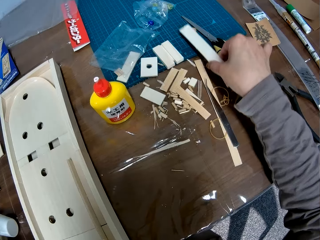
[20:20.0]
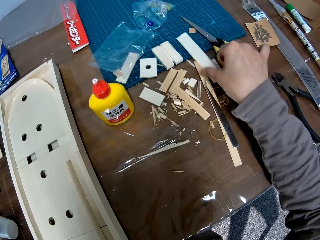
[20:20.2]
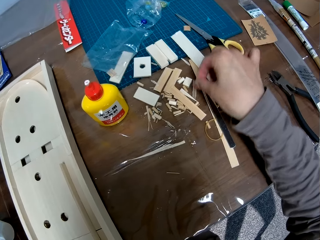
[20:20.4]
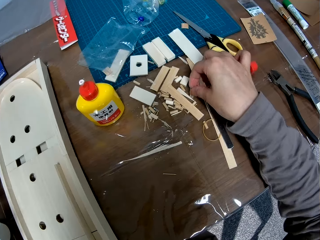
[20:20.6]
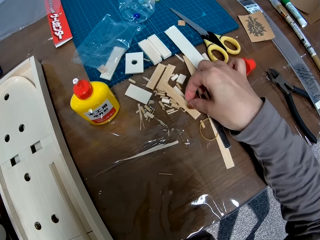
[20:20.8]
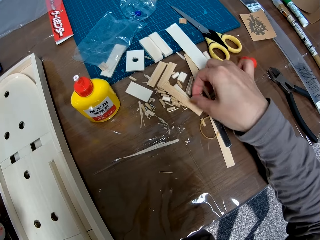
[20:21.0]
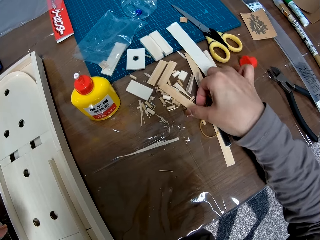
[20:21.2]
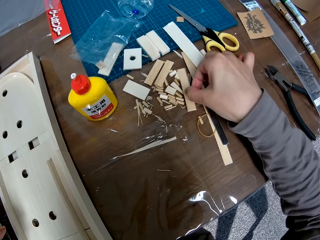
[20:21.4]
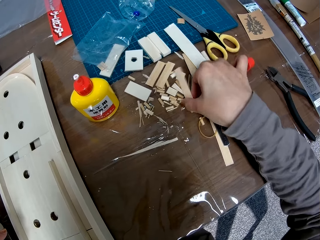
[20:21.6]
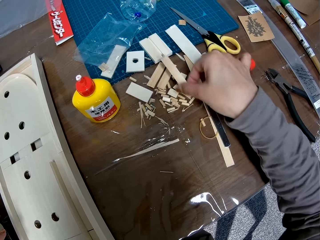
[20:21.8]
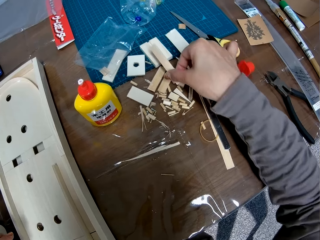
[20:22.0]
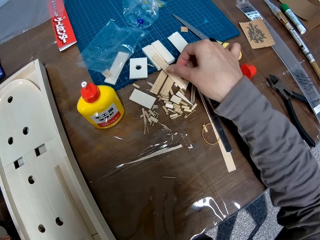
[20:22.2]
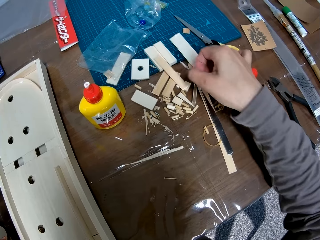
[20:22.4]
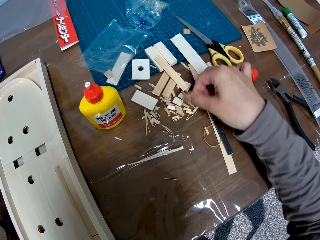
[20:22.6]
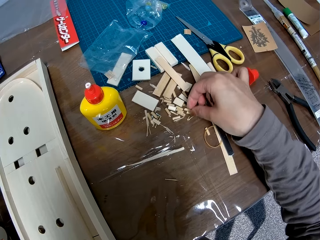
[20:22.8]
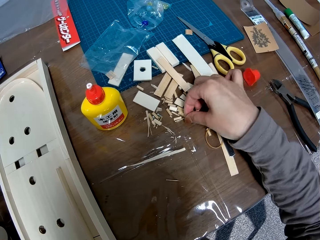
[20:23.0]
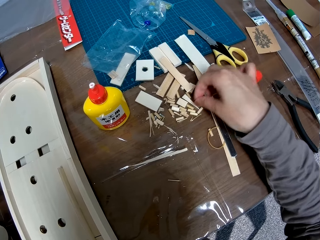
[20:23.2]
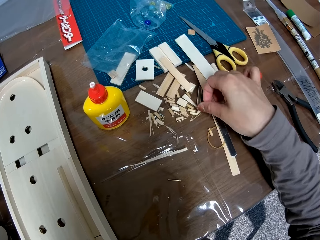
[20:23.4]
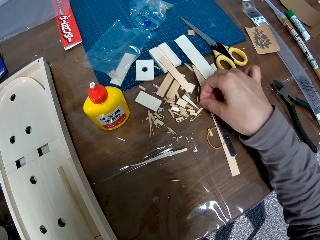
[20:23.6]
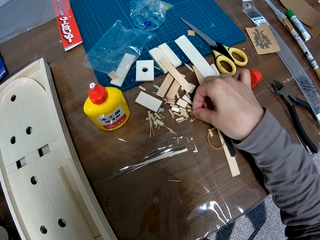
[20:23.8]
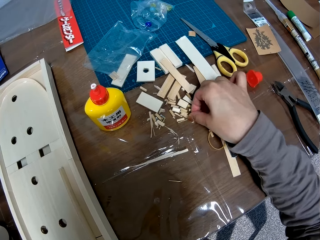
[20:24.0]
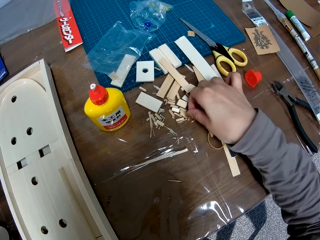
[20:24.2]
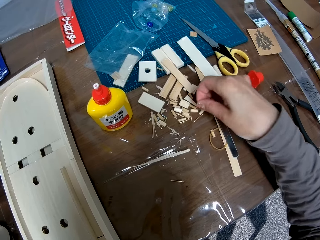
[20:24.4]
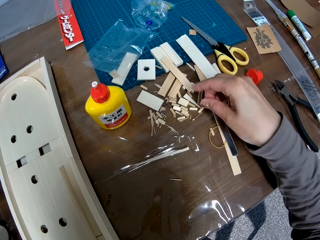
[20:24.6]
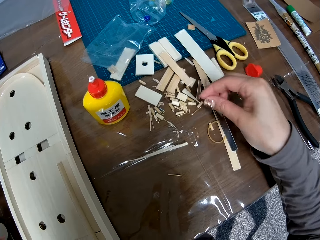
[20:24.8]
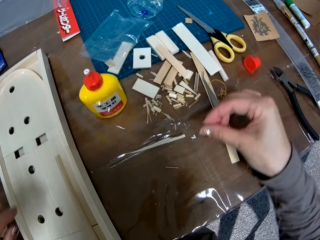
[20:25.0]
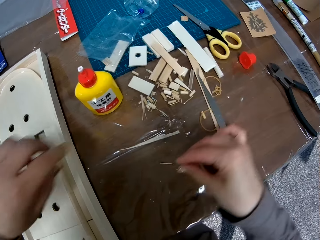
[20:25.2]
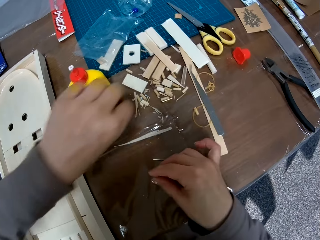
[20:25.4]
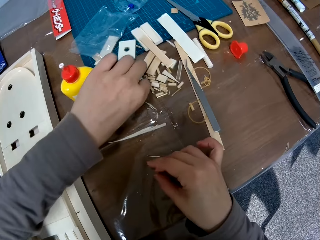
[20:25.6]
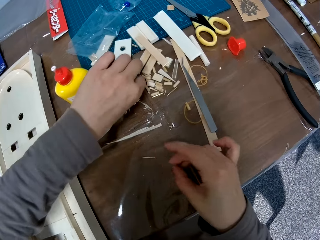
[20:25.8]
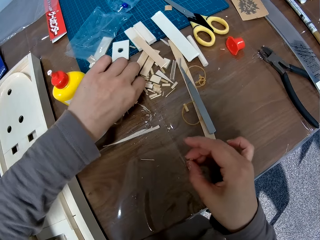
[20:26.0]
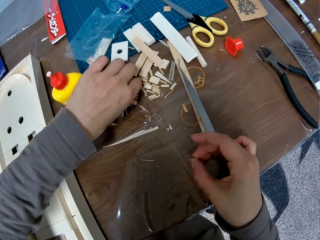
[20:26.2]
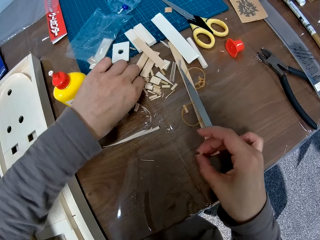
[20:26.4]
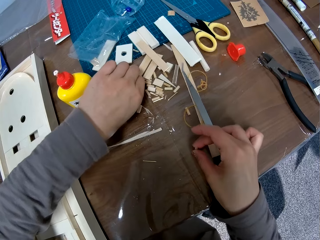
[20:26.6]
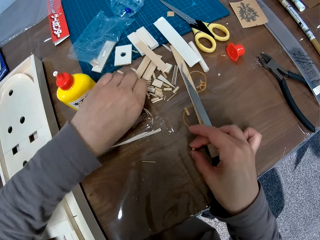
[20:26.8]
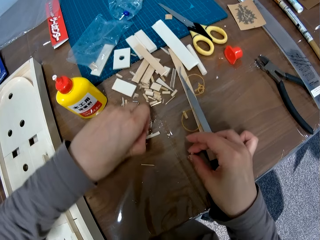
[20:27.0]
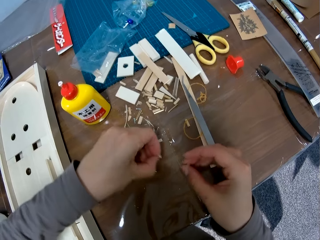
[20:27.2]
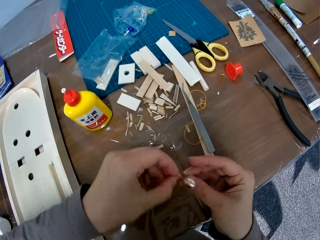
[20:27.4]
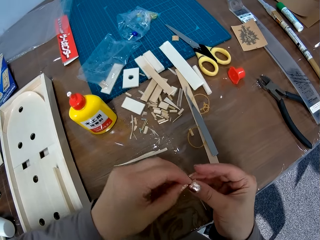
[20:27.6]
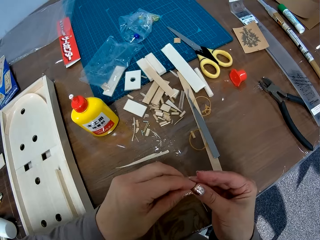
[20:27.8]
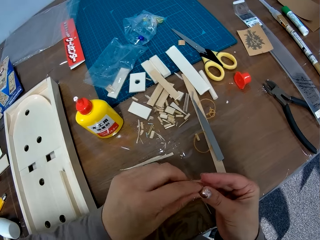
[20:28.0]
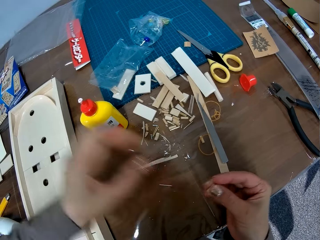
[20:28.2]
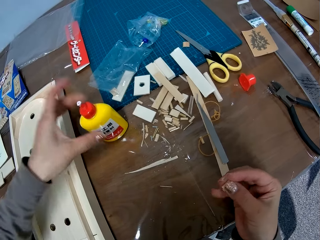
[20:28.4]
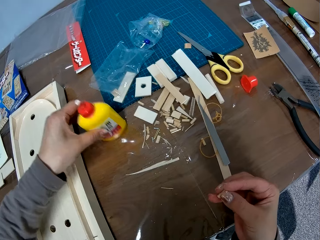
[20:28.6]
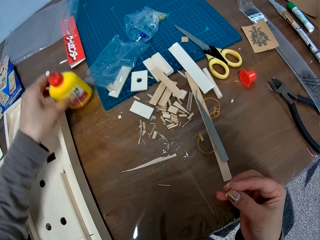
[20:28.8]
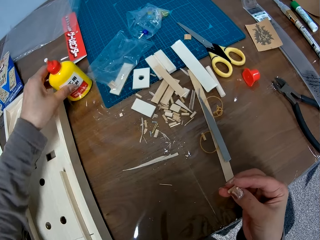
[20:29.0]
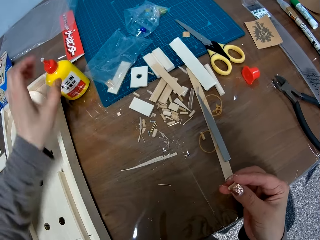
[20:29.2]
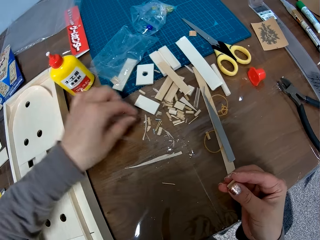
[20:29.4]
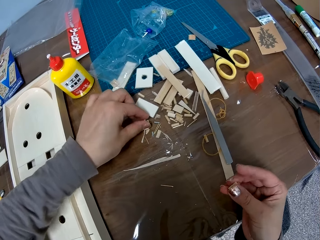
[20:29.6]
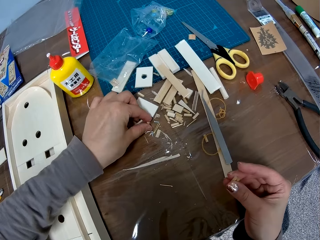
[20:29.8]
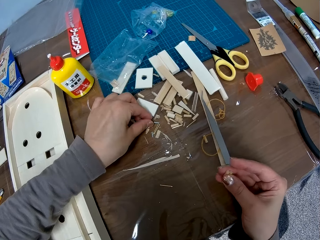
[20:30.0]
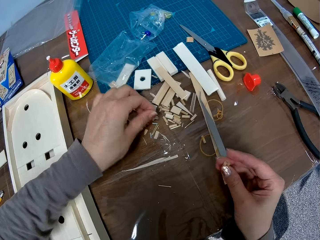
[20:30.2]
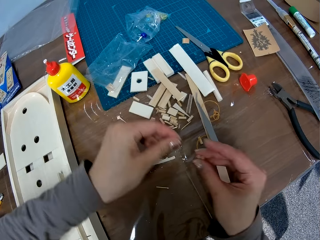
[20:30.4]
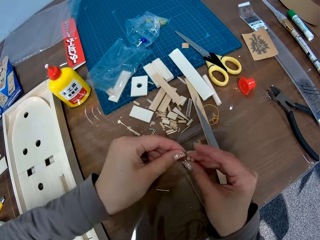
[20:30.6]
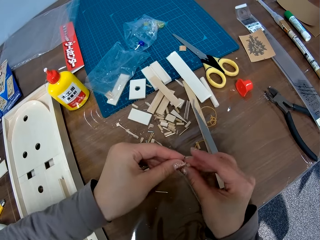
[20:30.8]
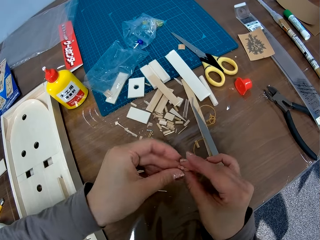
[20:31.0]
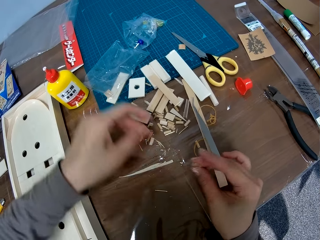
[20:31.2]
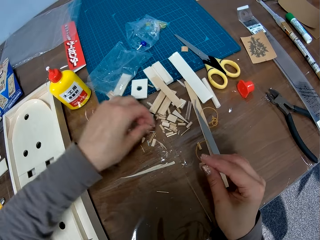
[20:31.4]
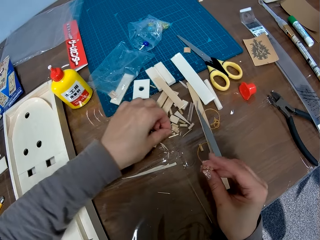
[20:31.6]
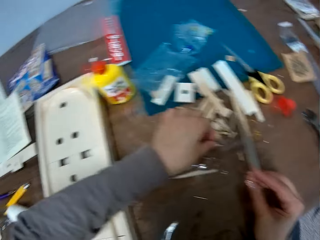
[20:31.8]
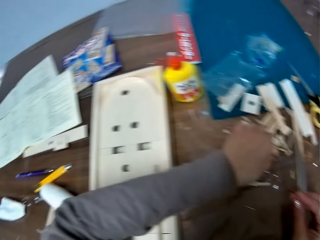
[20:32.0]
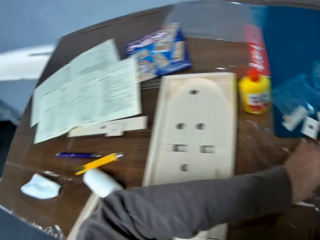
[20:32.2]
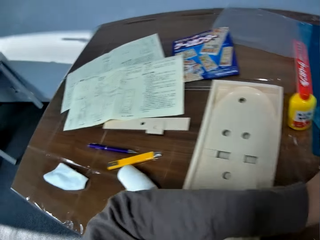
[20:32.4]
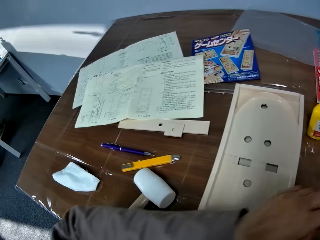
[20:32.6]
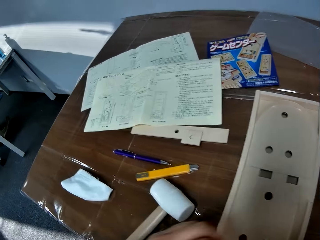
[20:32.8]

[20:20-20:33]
The camera wearer holds a piece of wood with her hand. She lifts up the piece of wood and moves the piece backwards. She scatters the pieces of wood with her hand. She moves another piece of wood on the table with her right hand. She picks up a piece of wood and moves the piece forwards. She picks up a small piece of wood from the table with her right hand. She moves her hand backwards. She moves her other hand towards the pieces of wood. She picks up another small piece of wood from the table with her left hand. She holds the piece of wood with her hand. She moves her hand backwards. She passes the other small piece of wood to her right hand. She picks up the pieces of wood. She moves her hand forwards. She holds the bottle of glue with her hand. She moves the bottle of glue backwards on the table. She moves her hand towards her. She picks up another small piece of wood from the table with her left hand. She passes the other small piece of wood to her right hand. She moves her hand backwards. She moves her hand forwards. She picks up another small piece of wood from the table with her left hand.

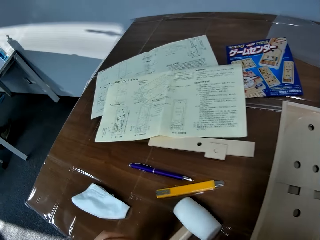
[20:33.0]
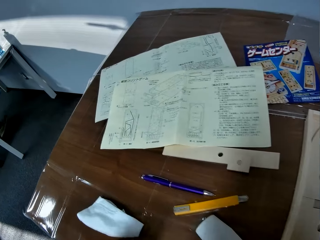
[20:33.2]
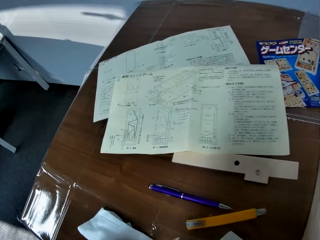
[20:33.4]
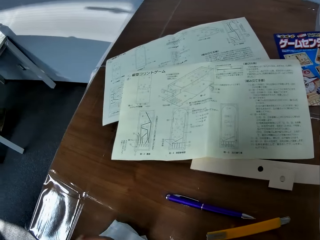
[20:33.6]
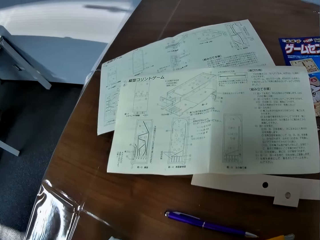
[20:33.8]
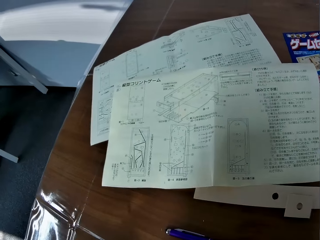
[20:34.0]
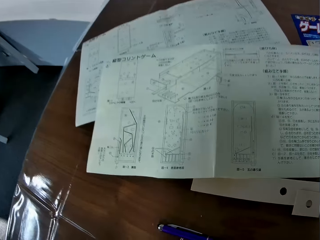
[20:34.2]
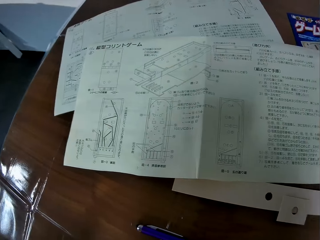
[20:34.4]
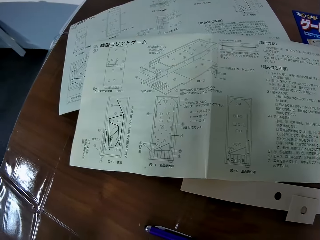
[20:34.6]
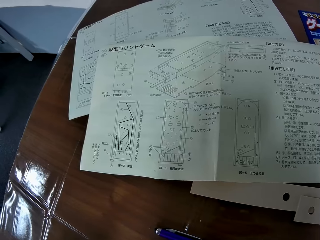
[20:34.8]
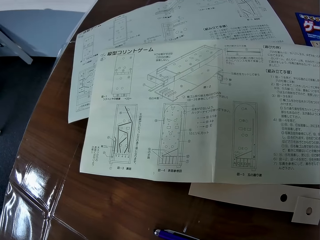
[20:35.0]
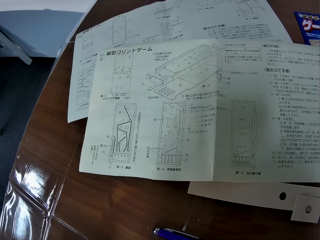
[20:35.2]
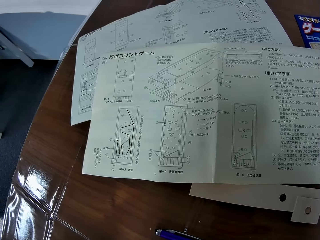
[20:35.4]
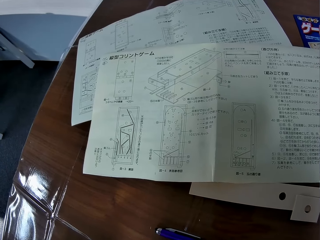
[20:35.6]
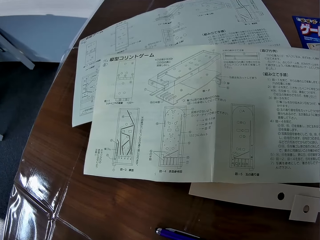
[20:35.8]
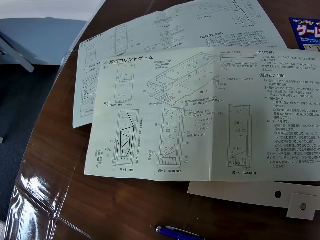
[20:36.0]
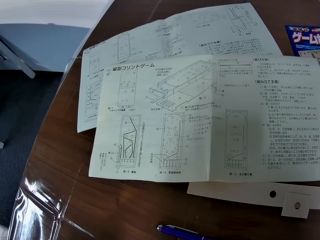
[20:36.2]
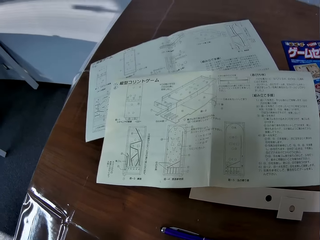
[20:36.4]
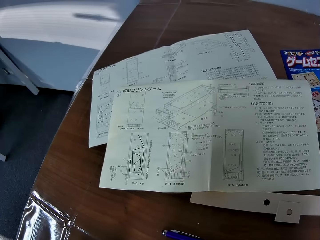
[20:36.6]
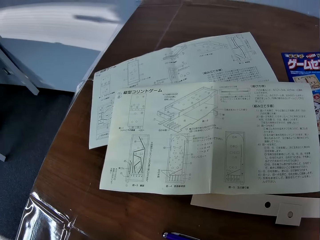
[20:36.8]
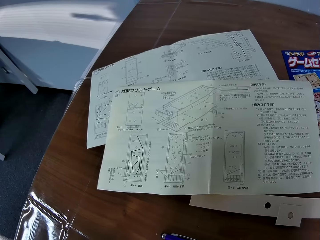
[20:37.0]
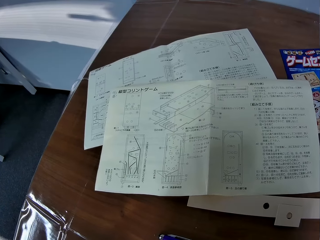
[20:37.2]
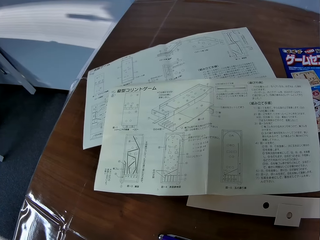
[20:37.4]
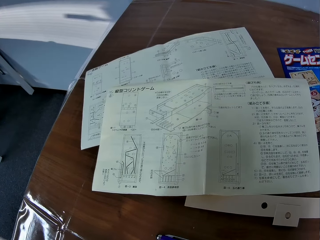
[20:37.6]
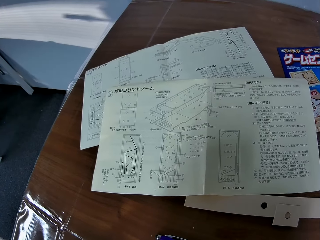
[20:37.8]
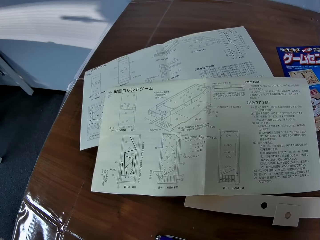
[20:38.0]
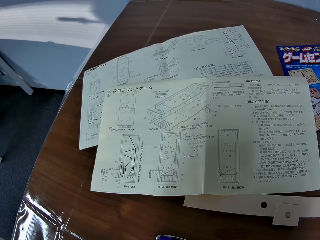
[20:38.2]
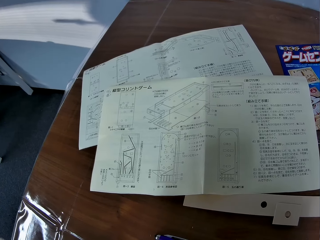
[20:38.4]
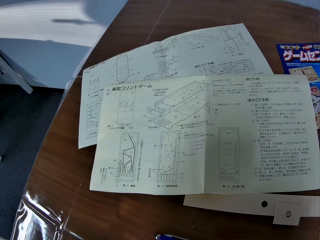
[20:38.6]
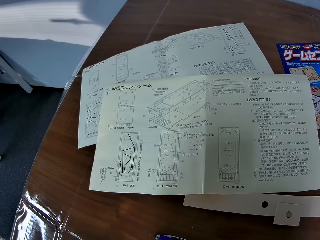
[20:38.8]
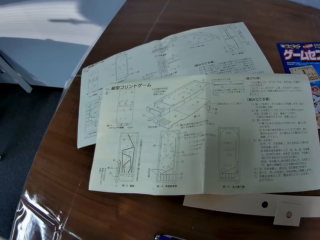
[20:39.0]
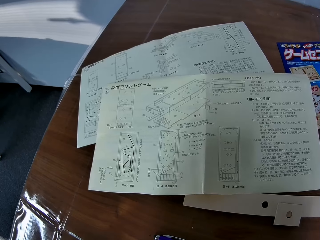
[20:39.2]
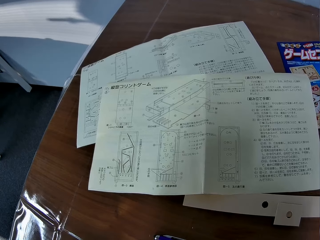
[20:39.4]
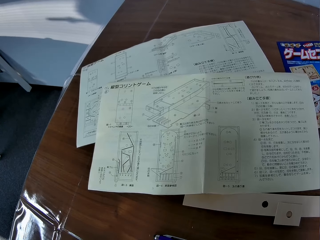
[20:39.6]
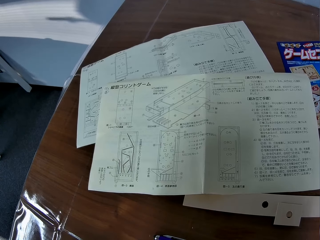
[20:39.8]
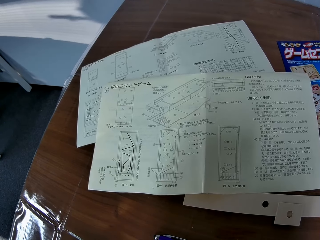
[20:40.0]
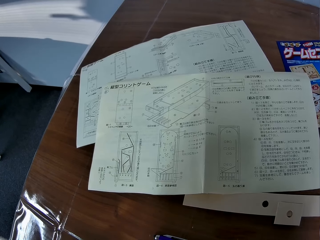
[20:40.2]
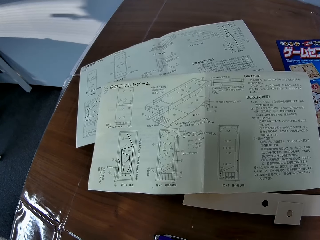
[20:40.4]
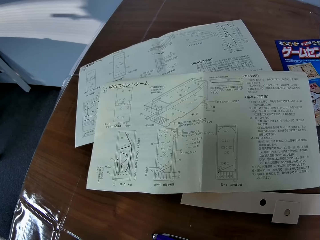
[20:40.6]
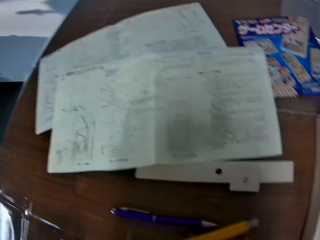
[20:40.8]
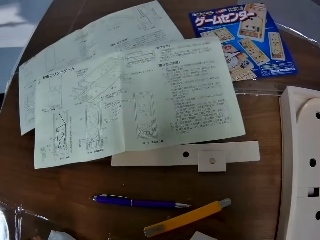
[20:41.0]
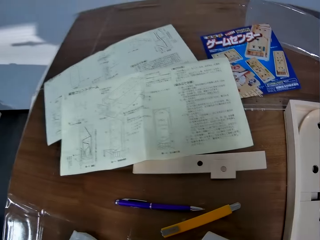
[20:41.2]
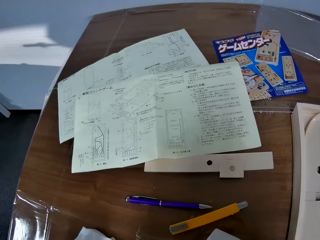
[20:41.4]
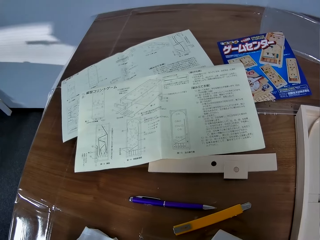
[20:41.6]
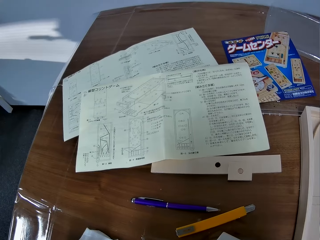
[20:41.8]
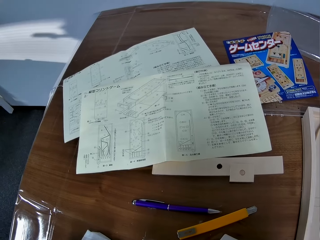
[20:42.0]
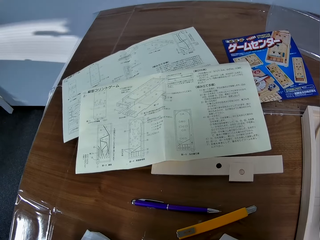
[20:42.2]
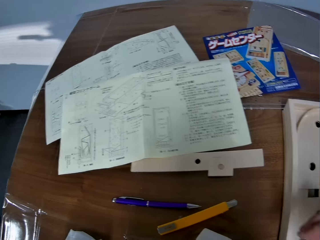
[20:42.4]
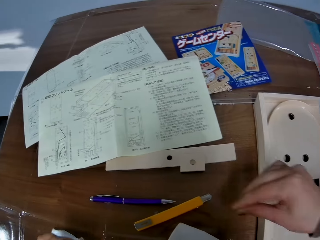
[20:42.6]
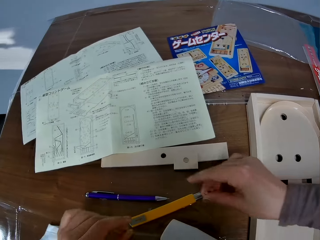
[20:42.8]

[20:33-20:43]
The camera wearer moves her hand towards the manual. She stares at the manual.
